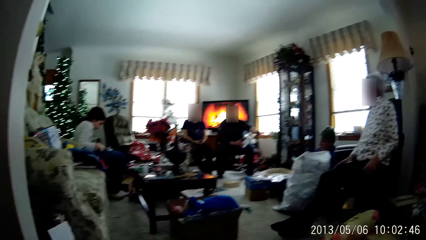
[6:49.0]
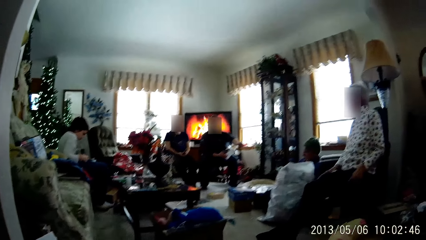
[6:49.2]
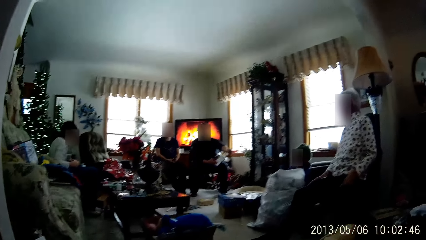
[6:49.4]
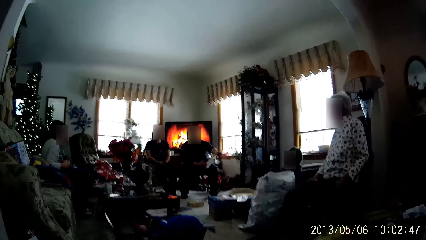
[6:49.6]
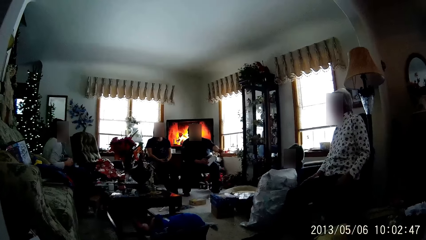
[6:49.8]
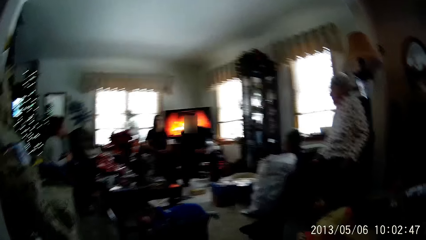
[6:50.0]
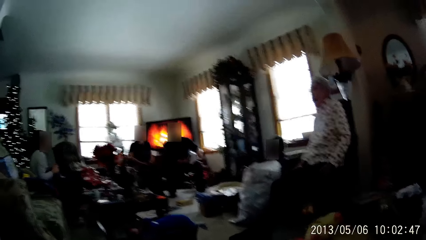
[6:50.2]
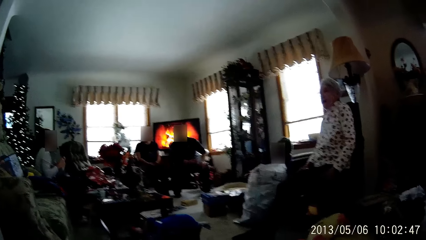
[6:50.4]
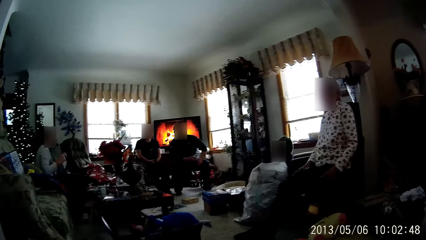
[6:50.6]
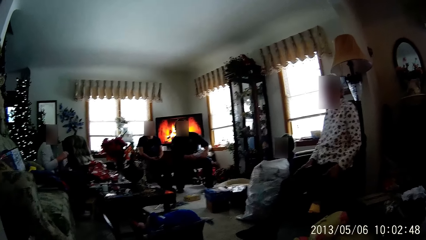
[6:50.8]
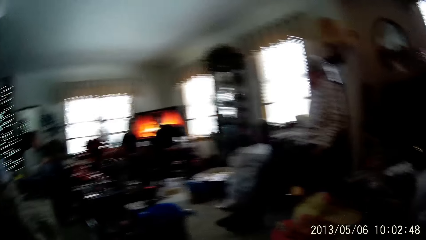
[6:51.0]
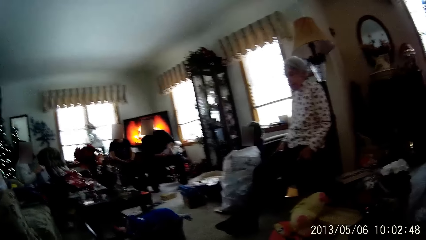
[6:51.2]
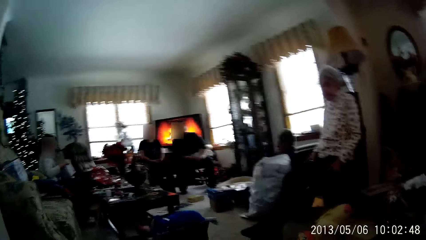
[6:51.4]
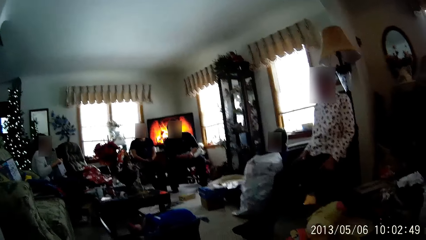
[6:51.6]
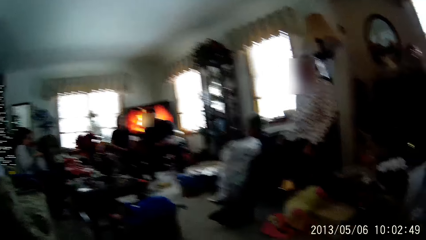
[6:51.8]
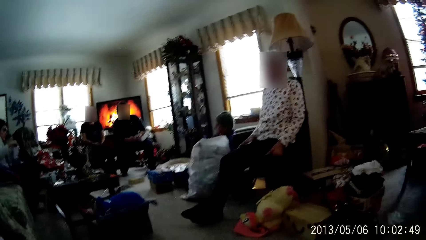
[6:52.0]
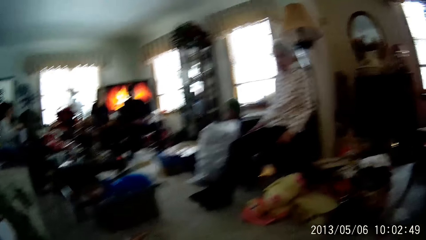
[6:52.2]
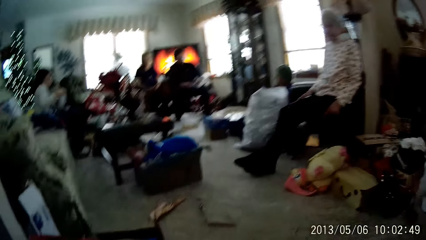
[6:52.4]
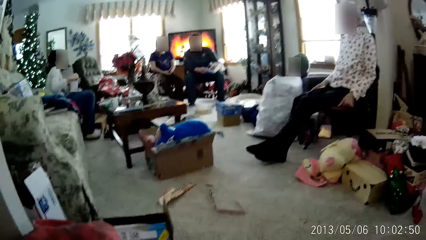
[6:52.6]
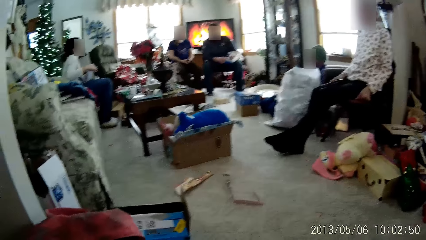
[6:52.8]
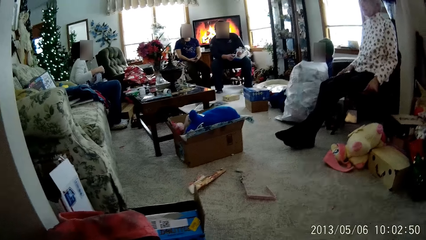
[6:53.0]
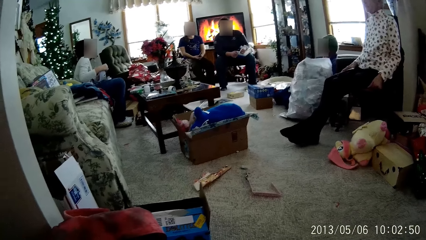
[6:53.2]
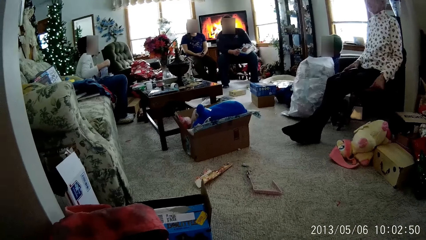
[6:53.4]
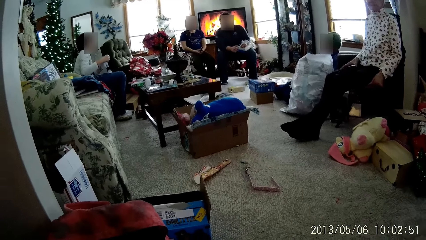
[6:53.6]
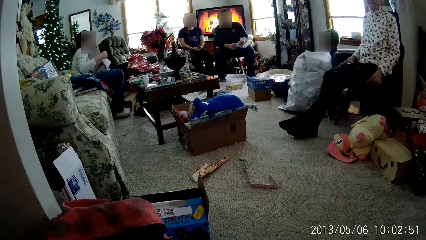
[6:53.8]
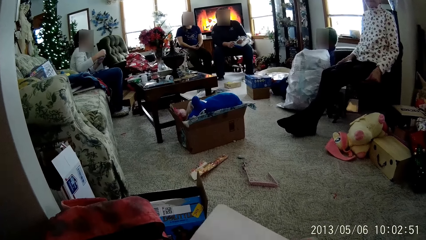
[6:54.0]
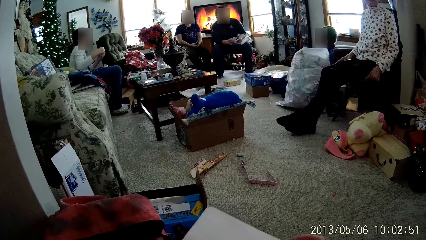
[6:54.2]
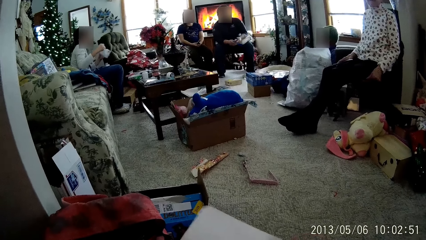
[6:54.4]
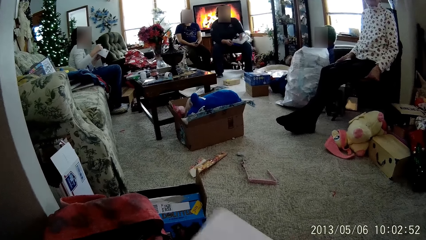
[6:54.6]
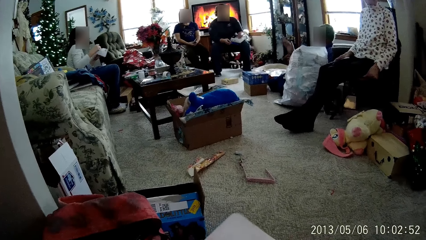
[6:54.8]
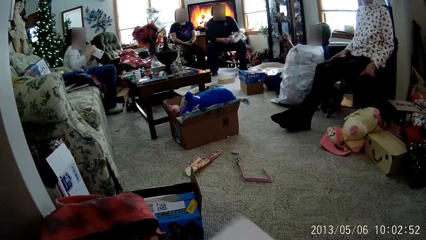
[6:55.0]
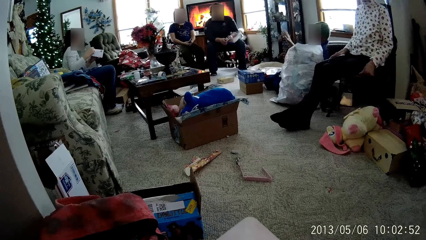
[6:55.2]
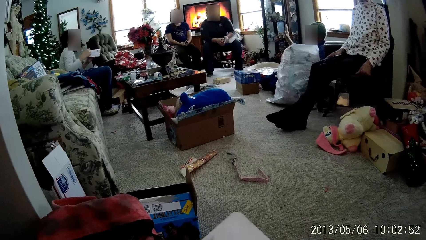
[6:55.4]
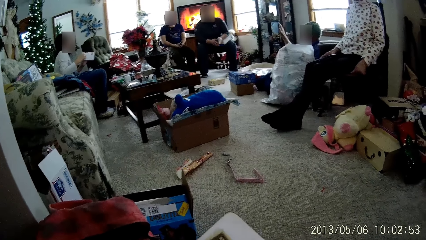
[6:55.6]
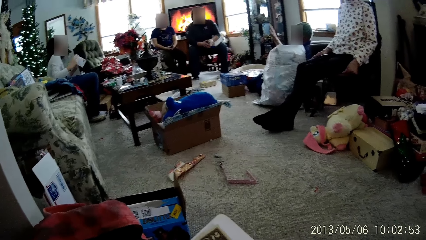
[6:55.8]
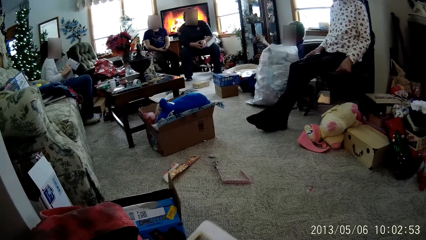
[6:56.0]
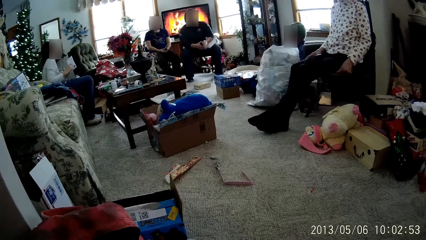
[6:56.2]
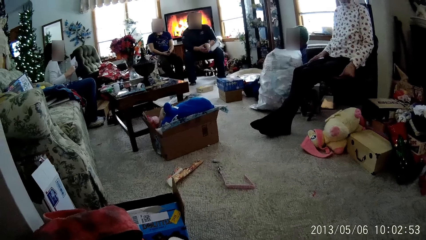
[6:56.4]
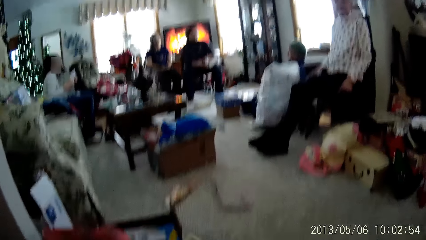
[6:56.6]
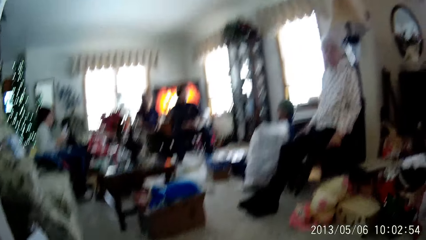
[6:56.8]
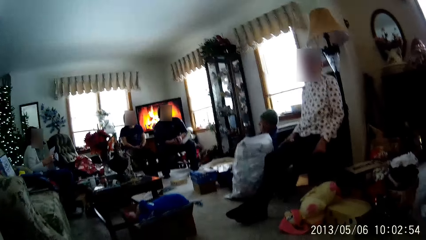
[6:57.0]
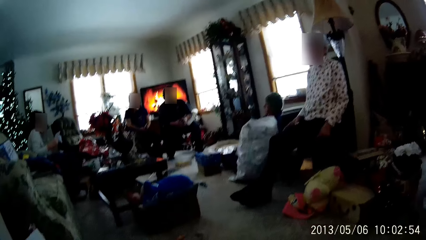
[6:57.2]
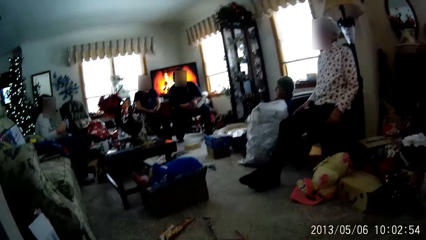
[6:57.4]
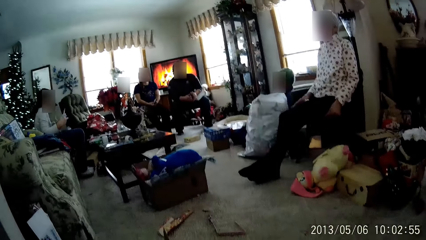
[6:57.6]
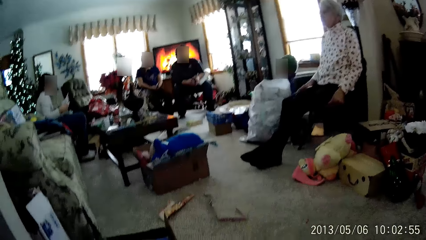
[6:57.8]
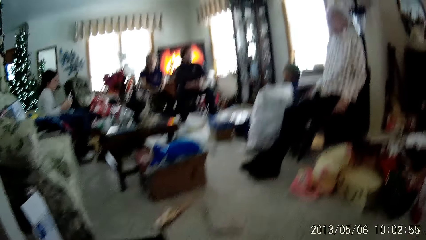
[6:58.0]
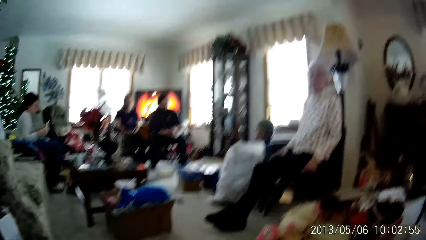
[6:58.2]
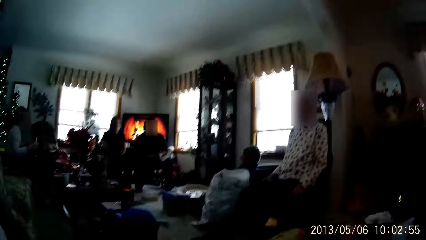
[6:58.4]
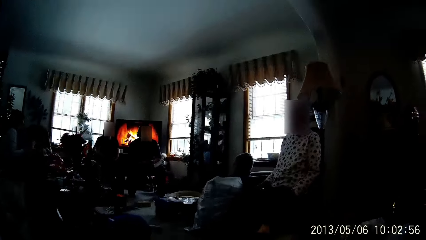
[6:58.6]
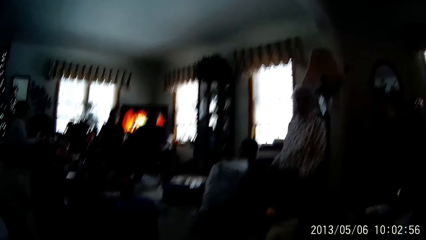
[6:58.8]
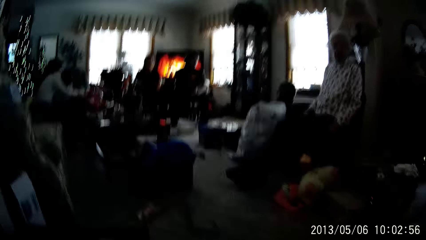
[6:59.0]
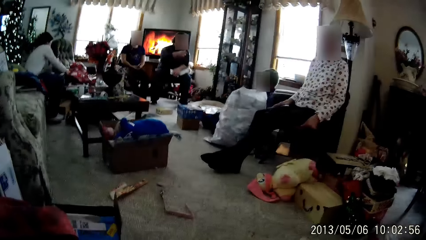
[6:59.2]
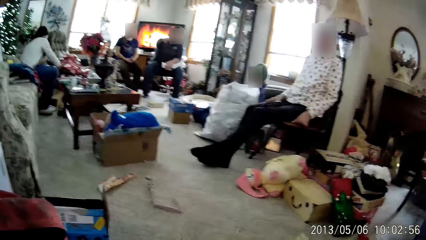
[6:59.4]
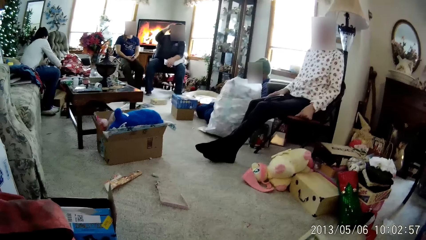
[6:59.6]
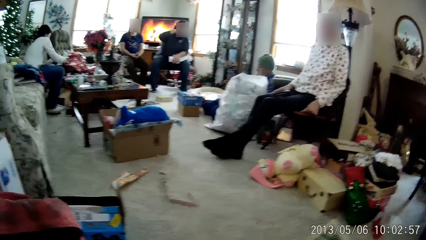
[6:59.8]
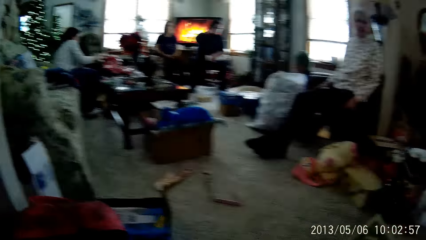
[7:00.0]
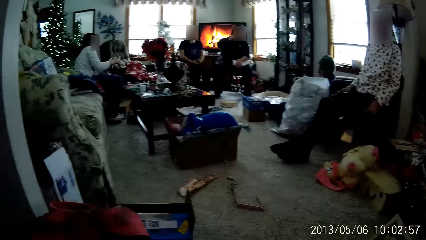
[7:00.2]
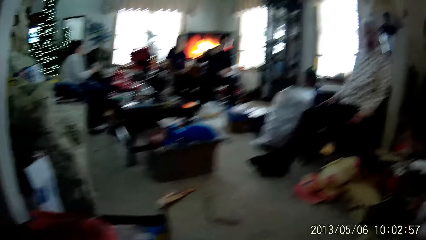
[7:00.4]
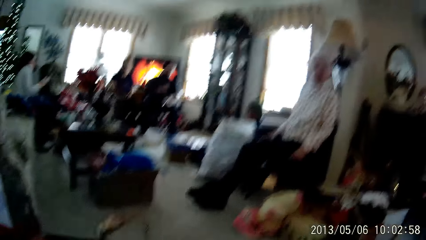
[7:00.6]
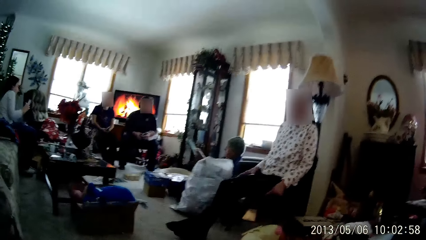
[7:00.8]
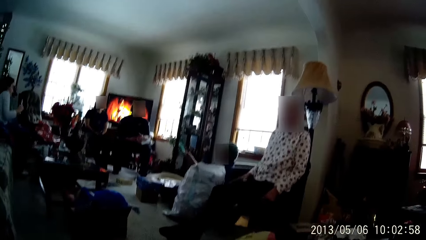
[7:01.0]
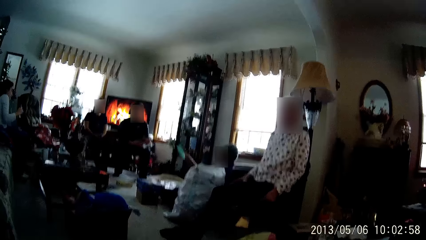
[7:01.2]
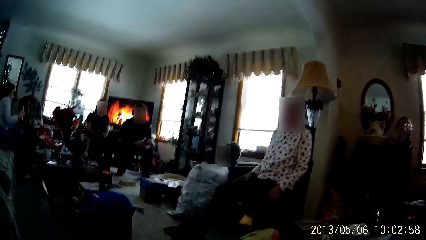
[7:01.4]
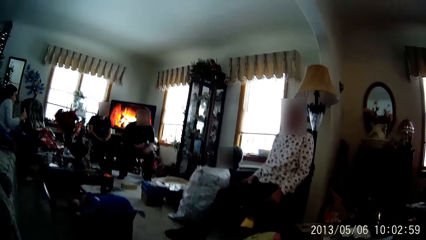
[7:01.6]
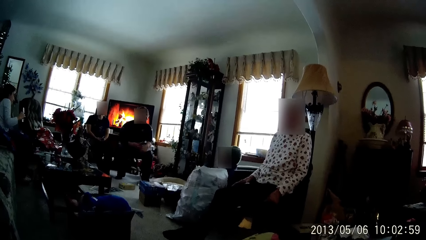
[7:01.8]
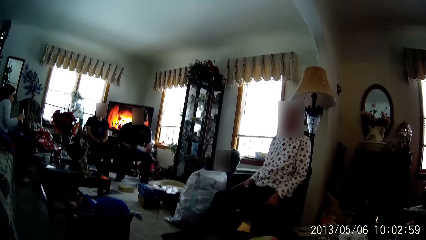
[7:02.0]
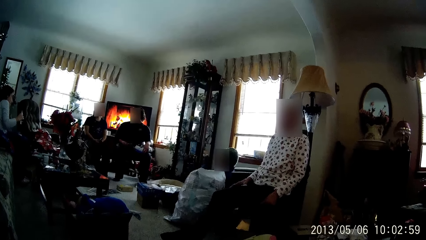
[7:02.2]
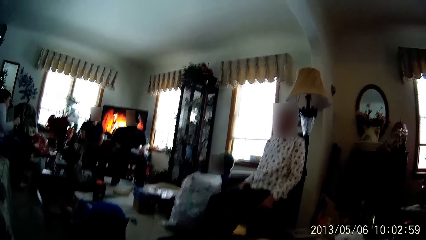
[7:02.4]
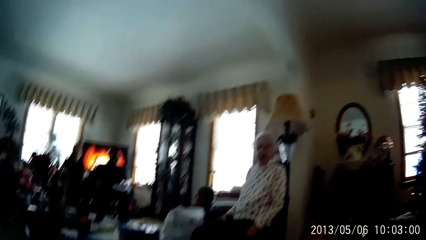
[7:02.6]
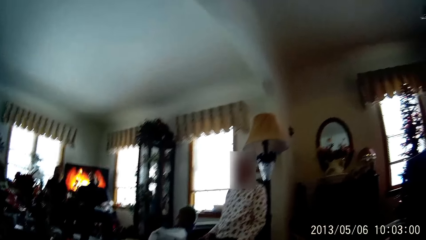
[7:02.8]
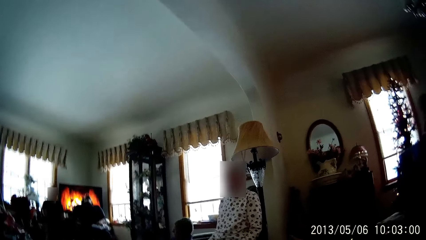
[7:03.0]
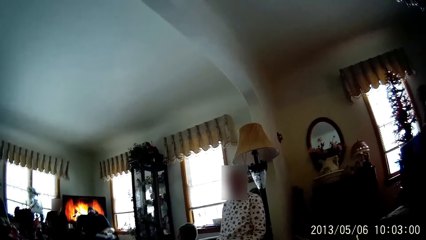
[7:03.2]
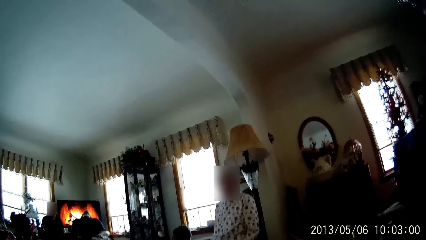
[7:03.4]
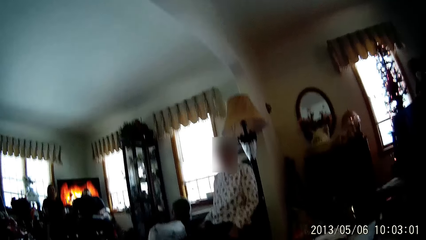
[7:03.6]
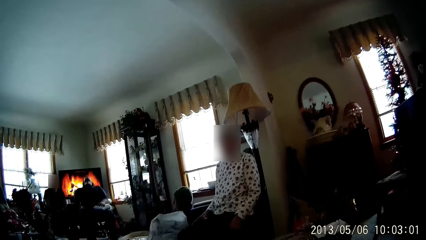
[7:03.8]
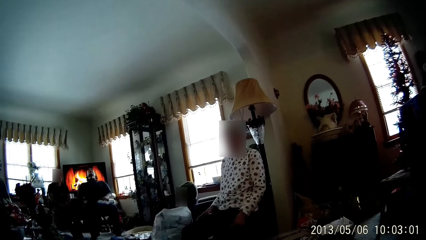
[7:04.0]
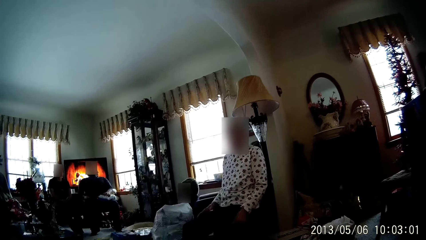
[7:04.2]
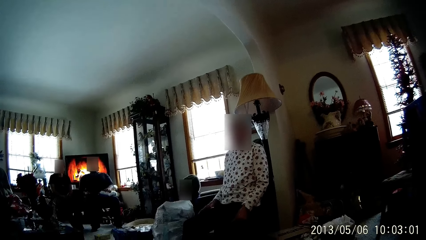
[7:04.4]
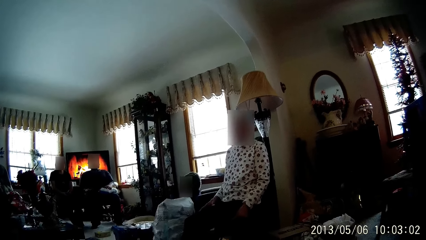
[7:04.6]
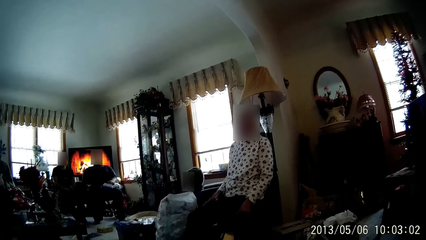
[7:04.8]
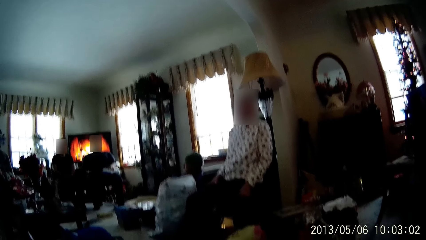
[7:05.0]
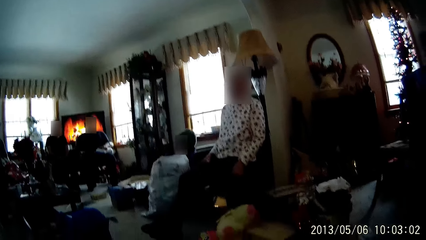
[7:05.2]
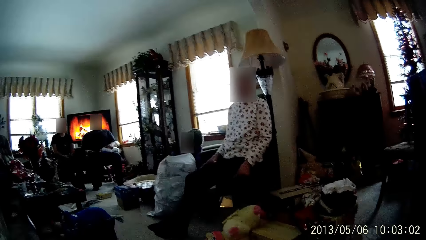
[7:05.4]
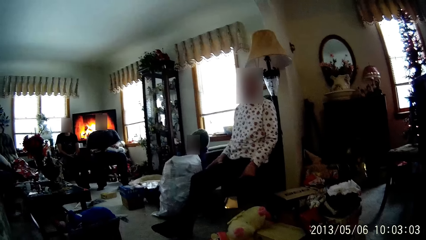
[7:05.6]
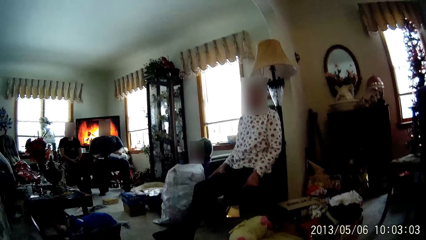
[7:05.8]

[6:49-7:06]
The camera wearer walks around. A man folds an envelope with both hands. The camera wearer folds the envelope with both hands. They hold a cloth.
